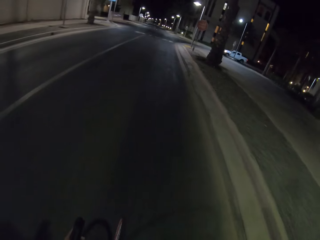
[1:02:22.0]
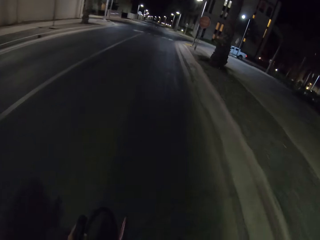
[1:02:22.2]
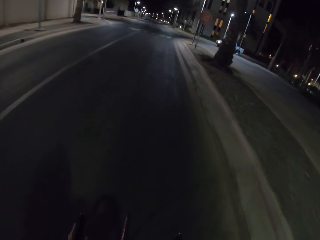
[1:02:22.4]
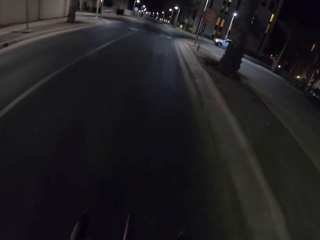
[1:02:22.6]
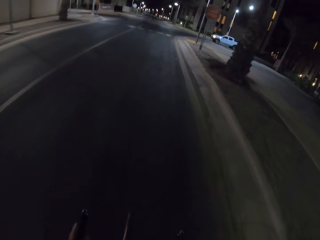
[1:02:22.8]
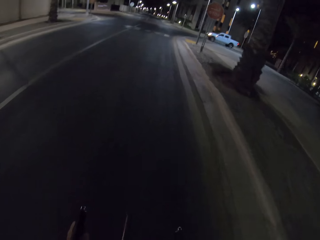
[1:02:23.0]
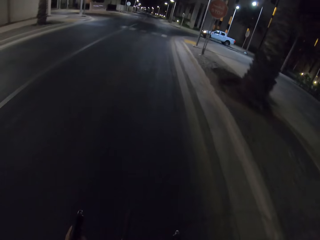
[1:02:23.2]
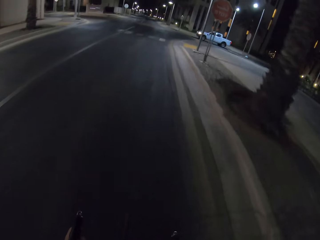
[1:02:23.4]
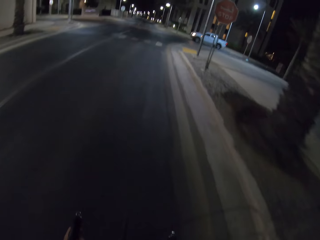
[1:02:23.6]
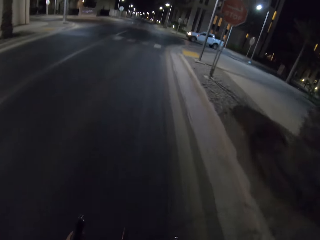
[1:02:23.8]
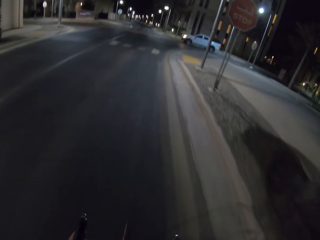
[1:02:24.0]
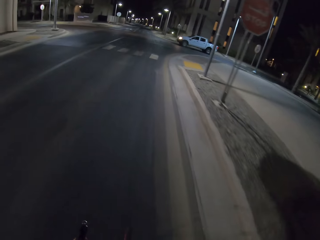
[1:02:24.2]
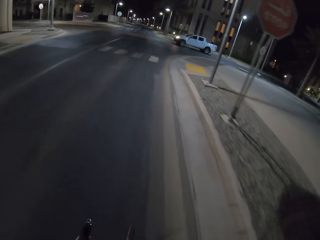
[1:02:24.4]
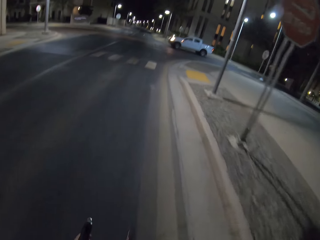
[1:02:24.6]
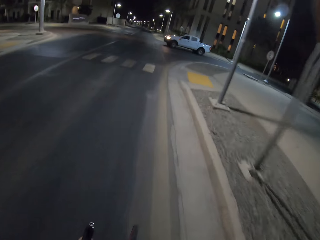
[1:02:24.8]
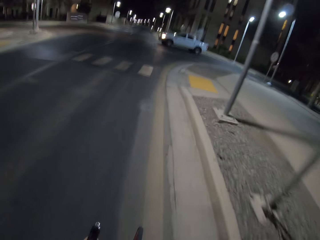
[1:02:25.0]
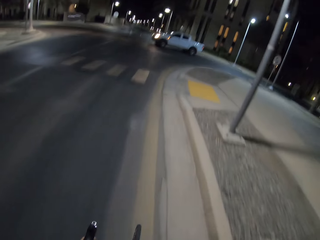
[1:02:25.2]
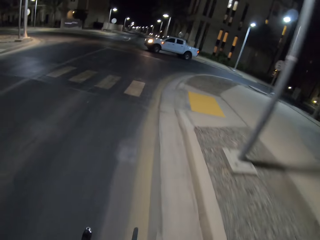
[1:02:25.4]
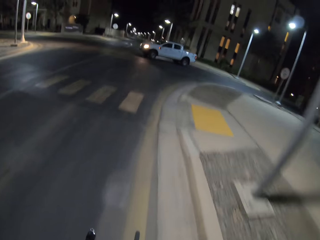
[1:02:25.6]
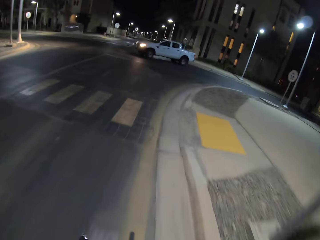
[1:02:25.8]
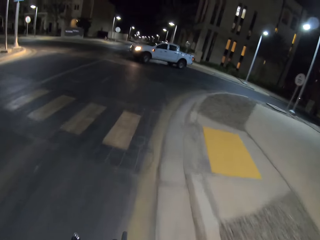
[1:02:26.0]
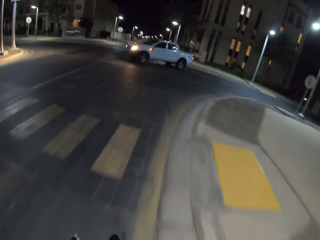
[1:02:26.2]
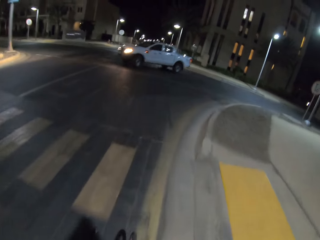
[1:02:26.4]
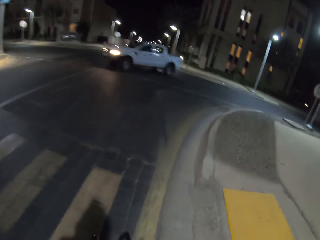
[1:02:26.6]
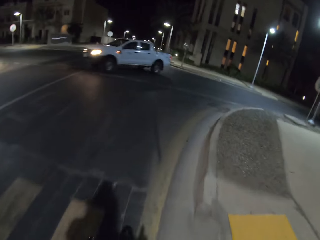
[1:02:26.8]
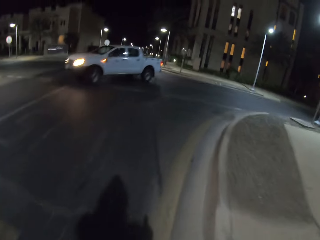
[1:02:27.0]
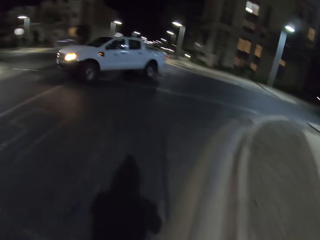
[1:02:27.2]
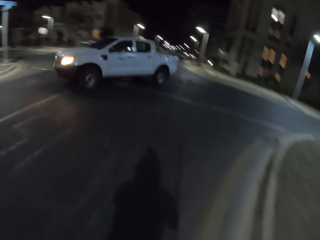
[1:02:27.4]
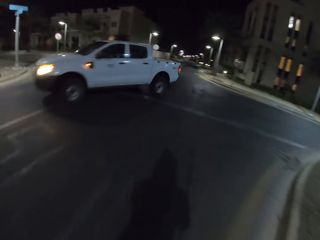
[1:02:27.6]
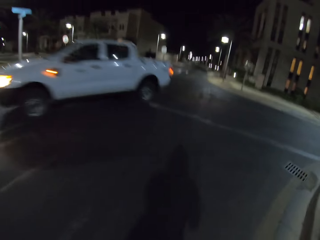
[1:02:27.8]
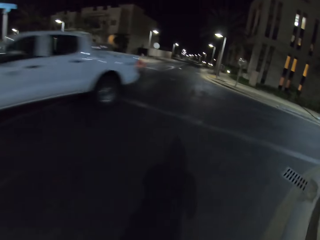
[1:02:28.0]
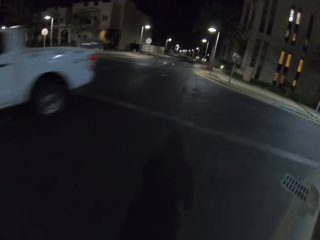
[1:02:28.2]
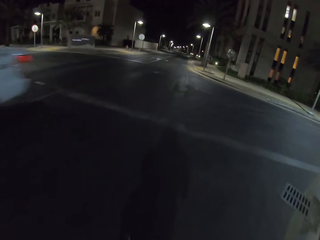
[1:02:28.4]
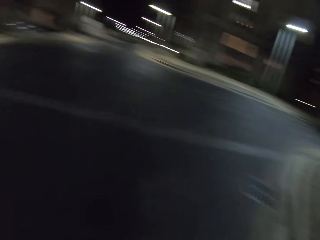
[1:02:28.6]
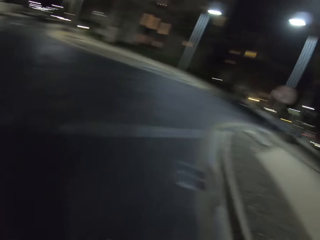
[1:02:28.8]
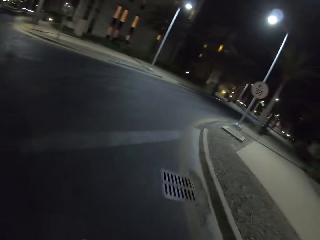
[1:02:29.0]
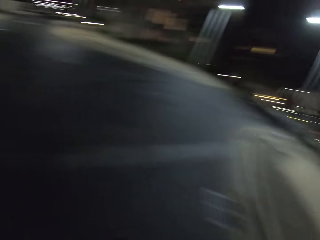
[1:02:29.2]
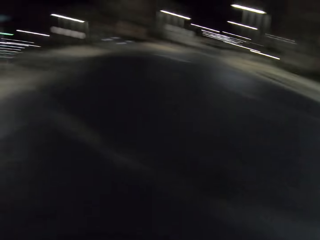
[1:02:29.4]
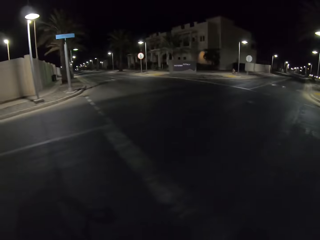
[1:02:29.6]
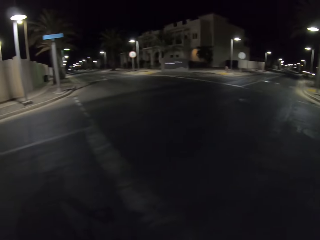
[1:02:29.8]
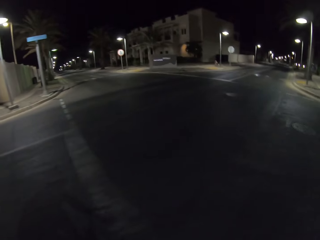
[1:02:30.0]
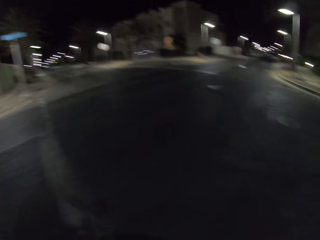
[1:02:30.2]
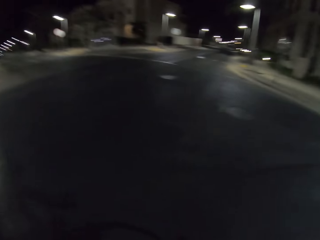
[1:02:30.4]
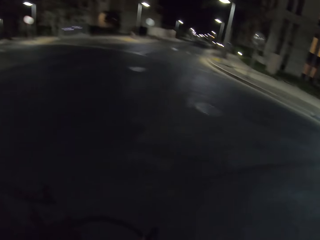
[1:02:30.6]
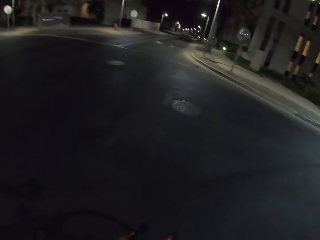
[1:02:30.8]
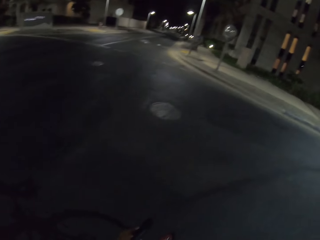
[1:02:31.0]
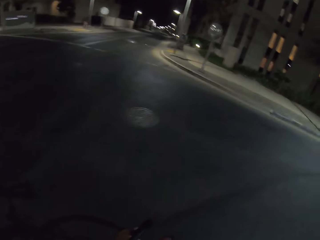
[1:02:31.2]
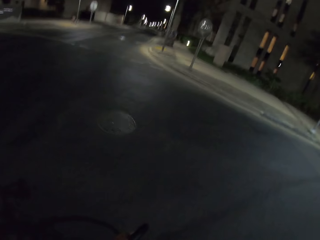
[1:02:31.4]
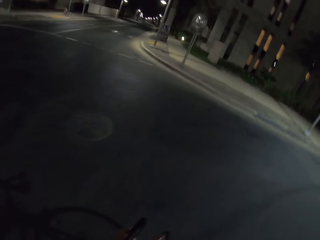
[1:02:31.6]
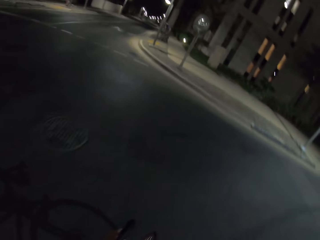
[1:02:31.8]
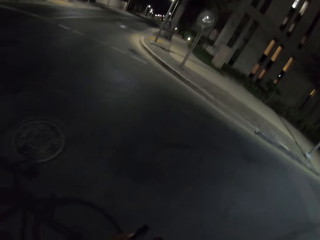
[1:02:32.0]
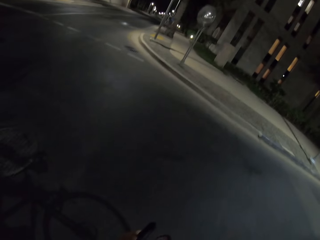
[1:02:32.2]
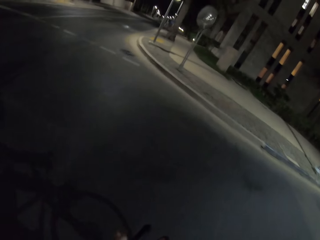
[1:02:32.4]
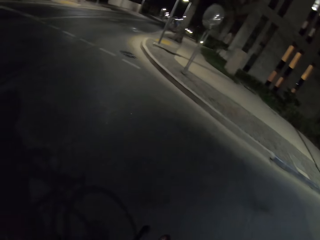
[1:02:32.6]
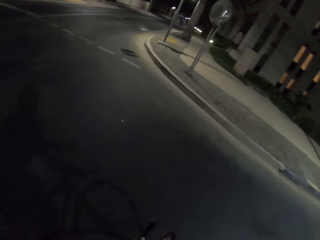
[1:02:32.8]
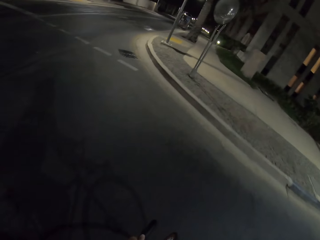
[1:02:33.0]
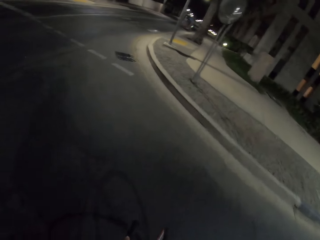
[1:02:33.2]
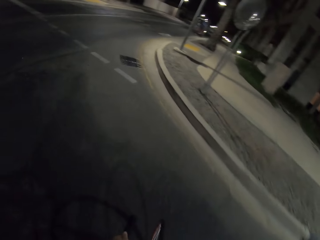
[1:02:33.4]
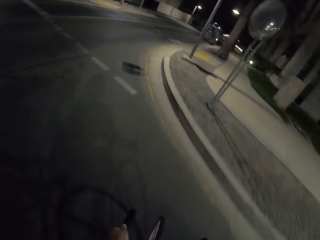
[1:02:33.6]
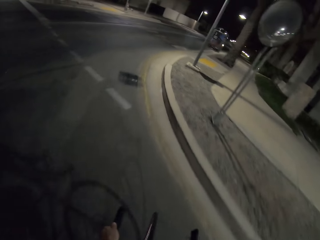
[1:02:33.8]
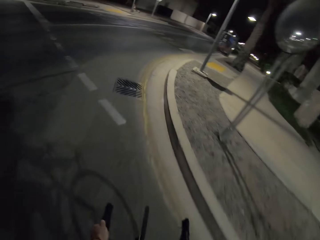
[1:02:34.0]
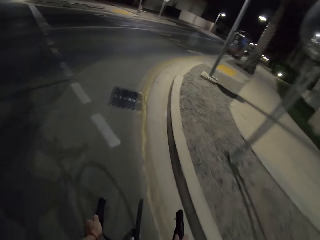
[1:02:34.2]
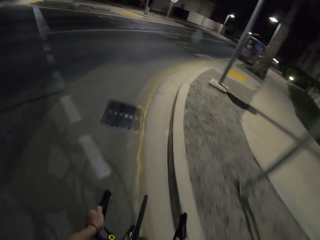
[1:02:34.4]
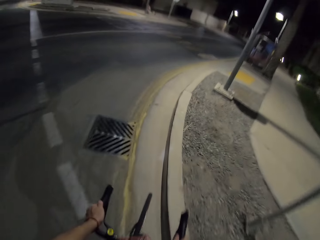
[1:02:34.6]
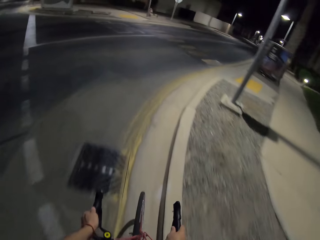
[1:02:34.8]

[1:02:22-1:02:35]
The camera wearer rides the bicycle and looks around. They ride the bicycle and look around.

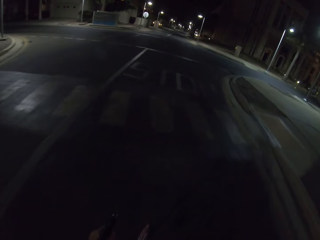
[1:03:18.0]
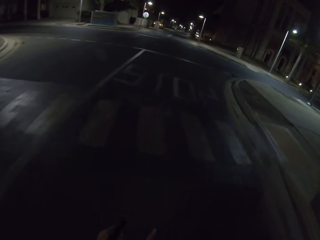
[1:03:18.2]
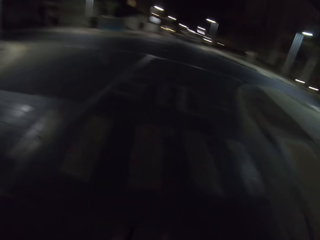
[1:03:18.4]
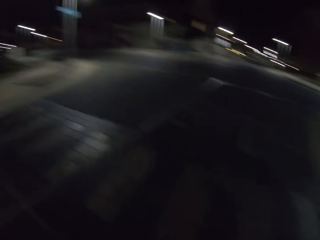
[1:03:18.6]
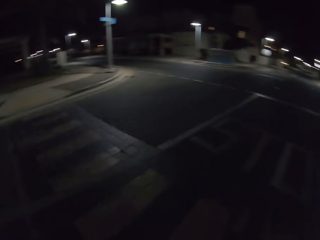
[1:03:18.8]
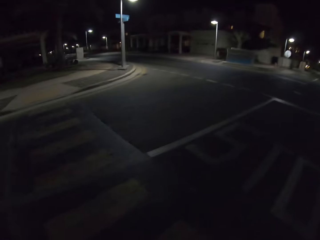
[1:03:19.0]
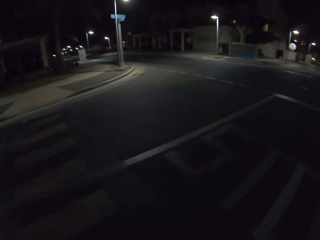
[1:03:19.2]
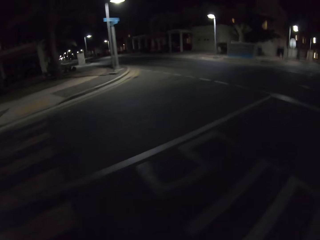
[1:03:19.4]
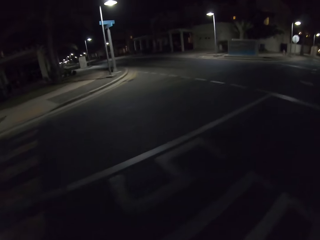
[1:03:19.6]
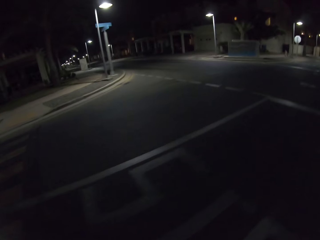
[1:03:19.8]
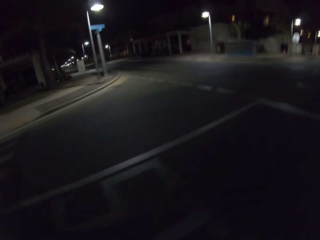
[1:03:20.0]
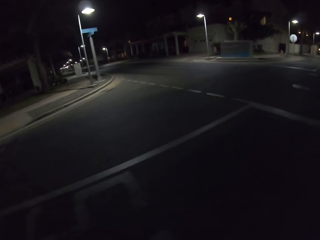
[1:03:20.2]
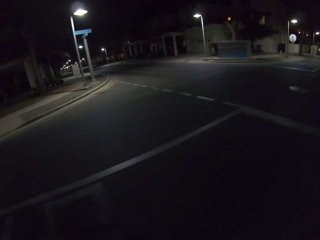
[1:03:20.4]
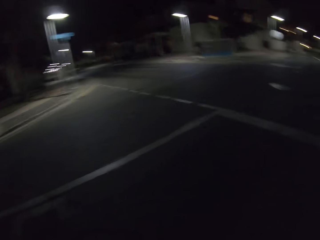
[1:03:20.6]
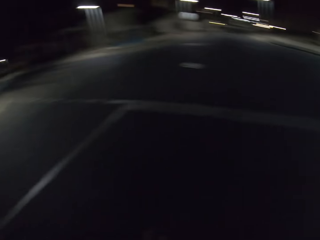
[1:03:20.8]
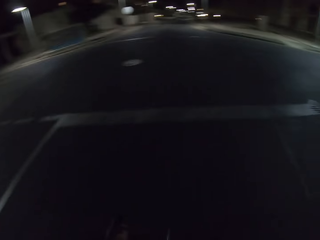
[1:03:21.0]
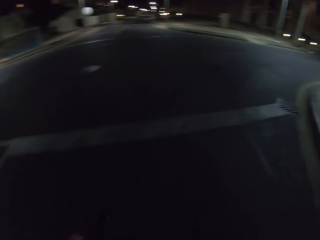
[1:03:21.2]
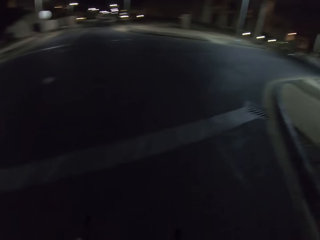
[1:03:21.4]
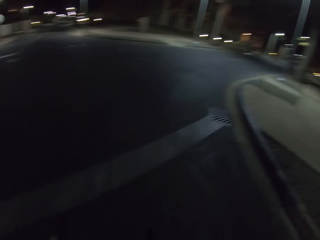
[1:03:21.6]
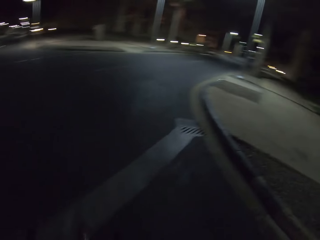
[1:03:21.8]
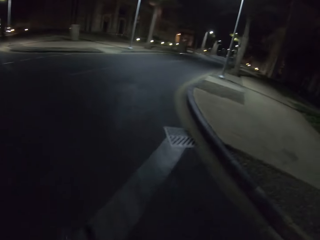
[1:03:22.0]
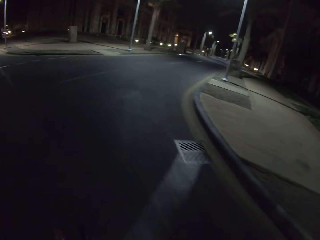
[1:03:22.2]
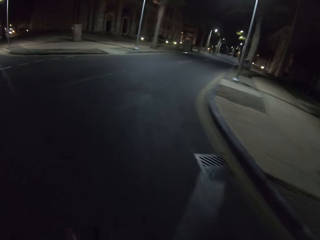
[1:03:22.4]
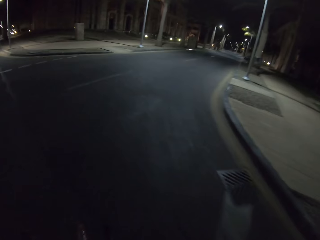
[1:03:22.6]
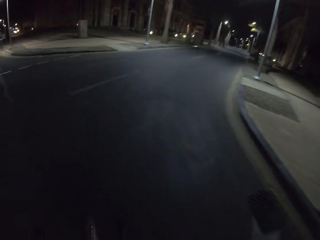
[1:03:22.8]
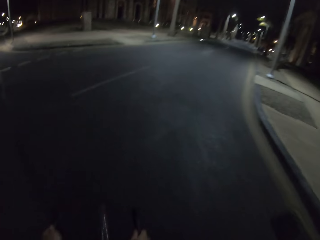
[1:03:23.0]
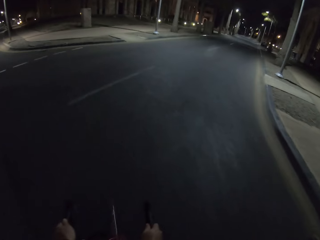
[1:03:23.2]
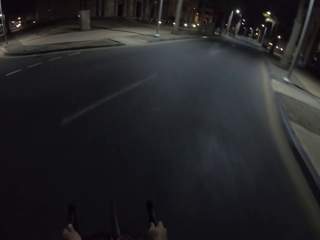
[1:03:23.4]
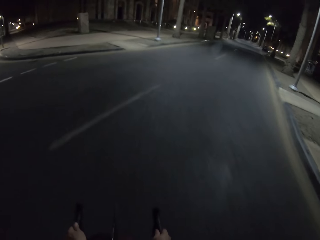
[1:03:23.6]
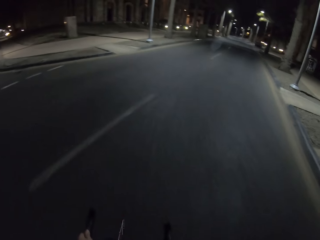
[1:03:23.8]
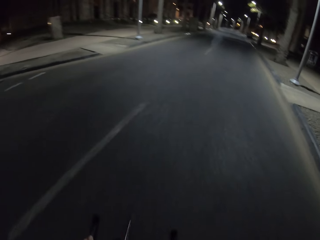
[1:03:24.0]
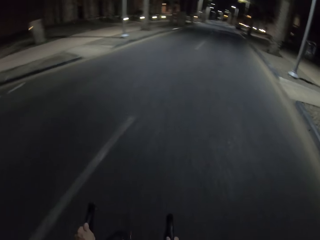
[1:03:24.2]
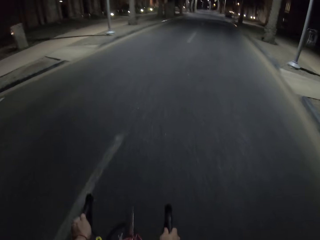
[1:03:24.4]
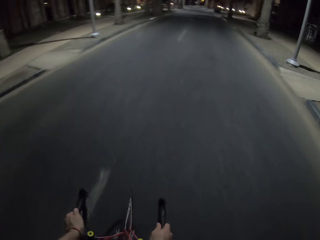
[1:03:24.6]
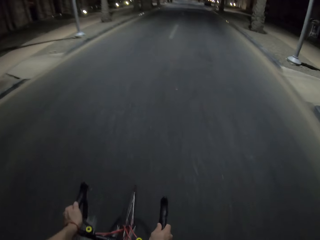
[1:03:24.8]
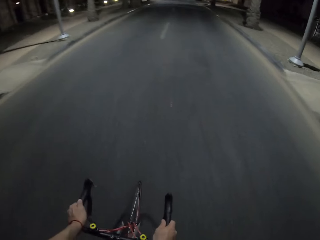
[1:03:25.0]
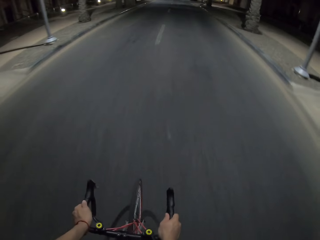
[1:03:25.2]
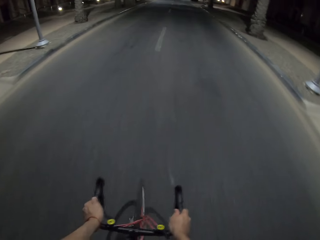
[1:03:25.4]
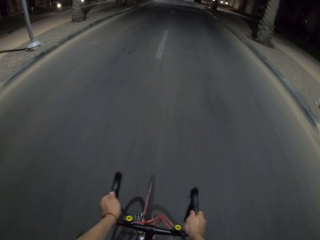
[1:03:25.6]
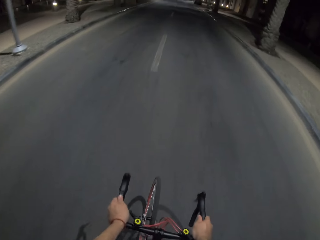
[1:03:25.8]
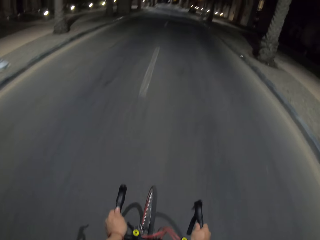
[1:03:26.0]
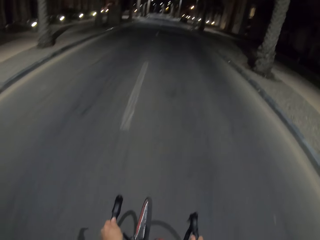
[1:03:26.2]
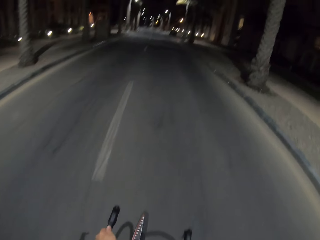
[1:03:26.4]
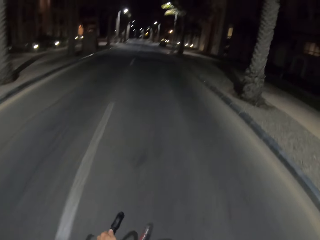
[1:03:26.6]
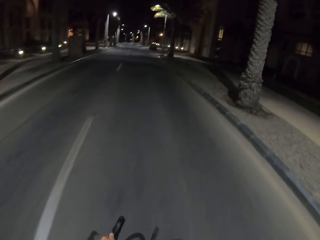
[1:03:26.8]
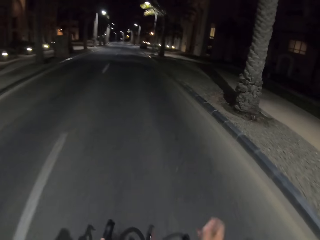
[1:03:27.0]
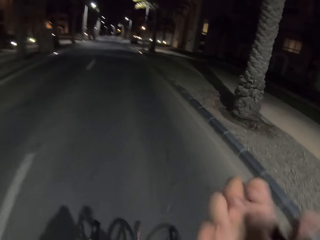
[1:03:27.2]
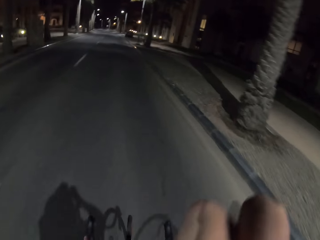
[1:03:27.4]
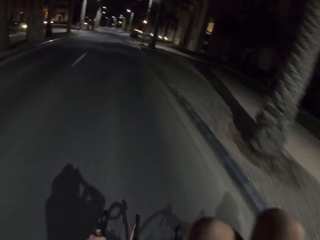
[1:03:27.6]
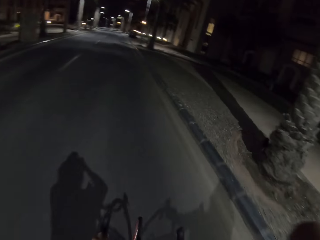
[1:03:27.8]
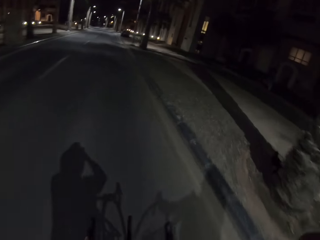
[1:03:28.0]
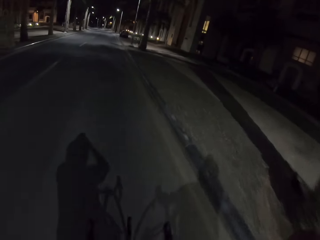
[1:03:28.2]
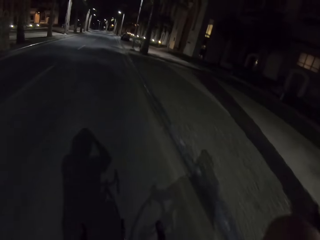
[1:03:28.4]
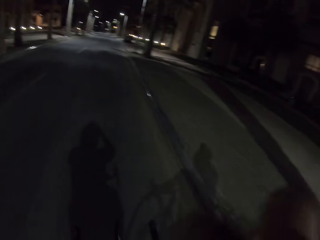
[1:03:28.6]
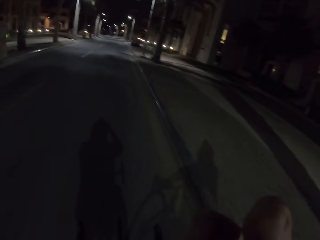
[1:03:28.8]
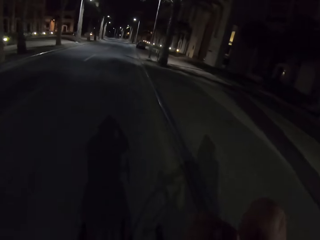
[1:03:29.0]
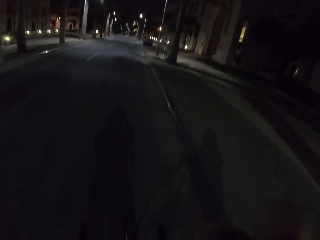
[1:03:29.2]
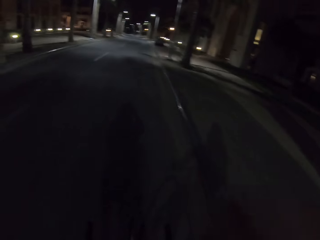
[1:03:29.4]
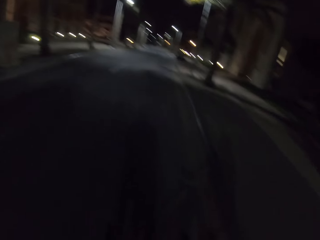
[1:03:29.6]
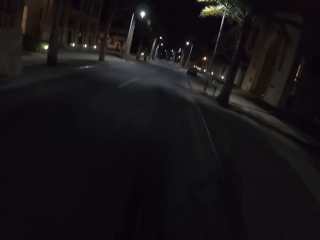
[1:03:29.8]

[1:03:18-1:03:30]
The camera wearer rides the bicycle and looks around. They ride the bicycle and look around. They ride the bicycle and turn right. They ride the bicycle and lift the hand up.
